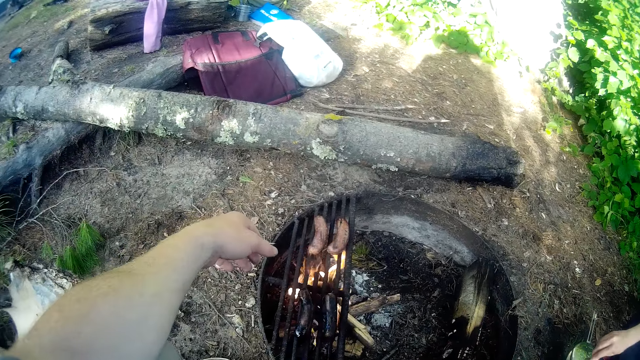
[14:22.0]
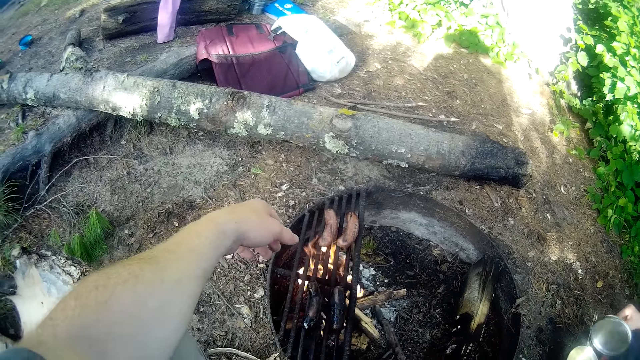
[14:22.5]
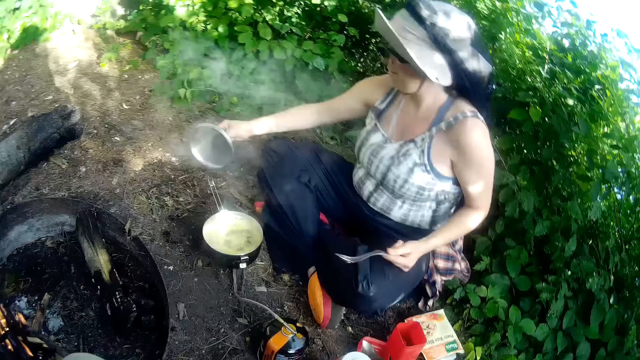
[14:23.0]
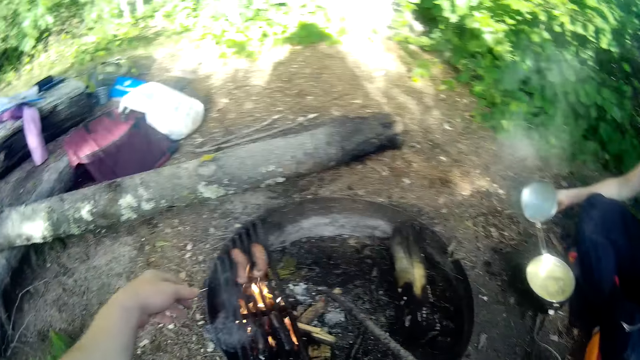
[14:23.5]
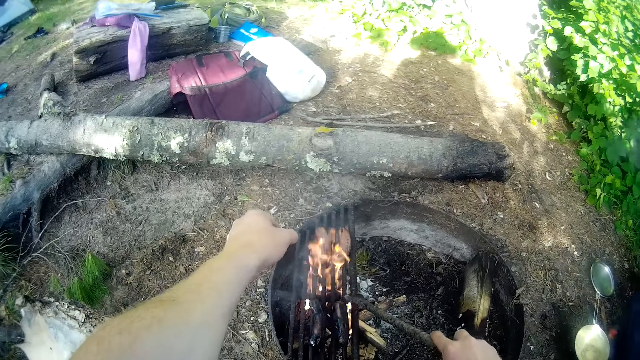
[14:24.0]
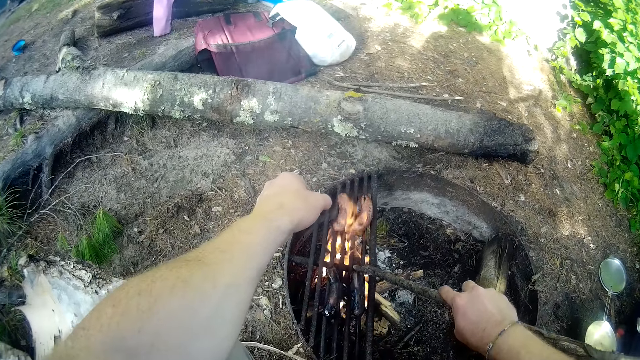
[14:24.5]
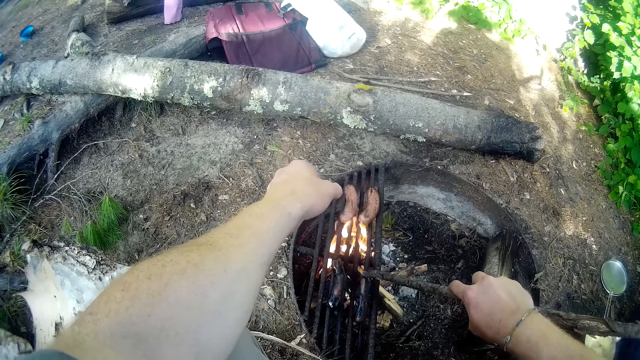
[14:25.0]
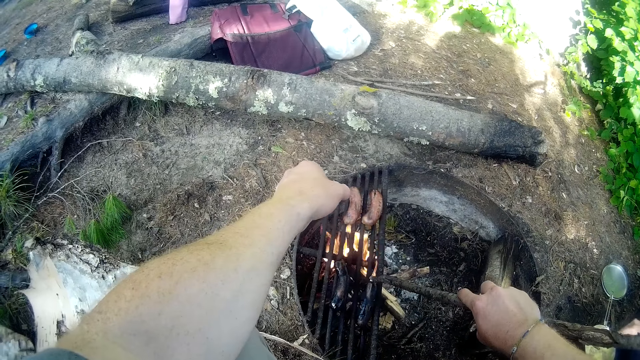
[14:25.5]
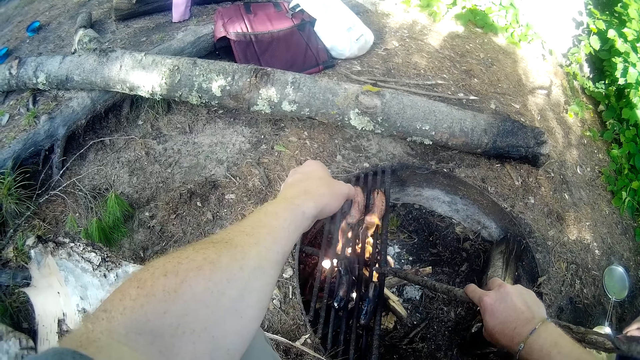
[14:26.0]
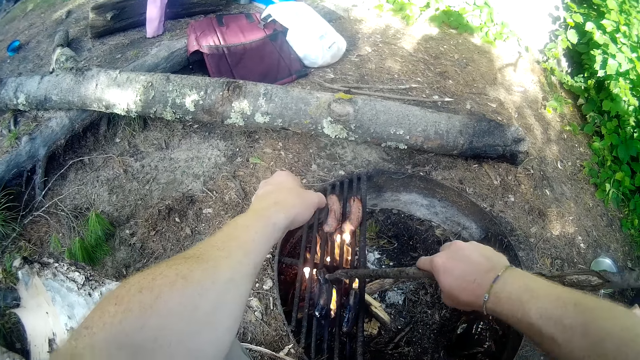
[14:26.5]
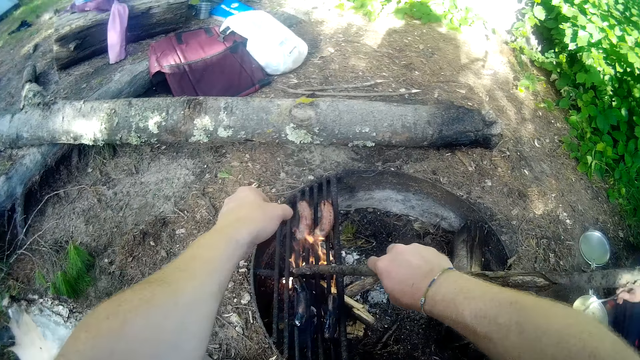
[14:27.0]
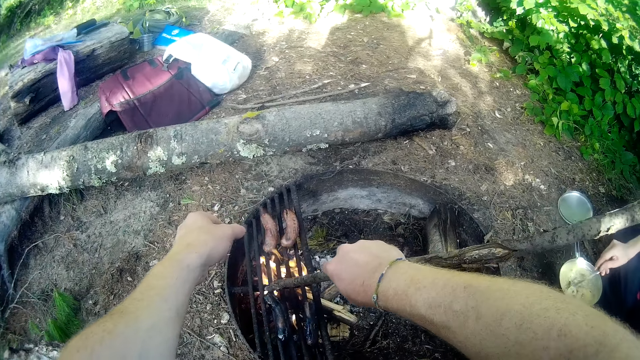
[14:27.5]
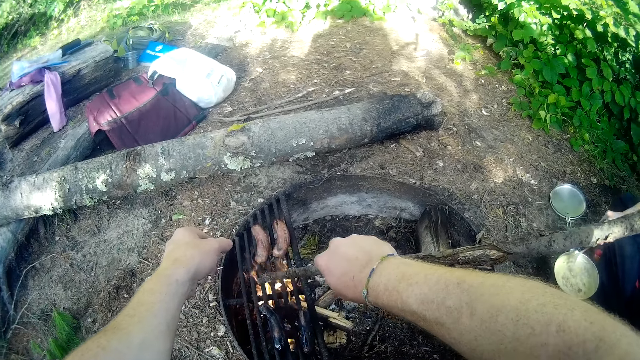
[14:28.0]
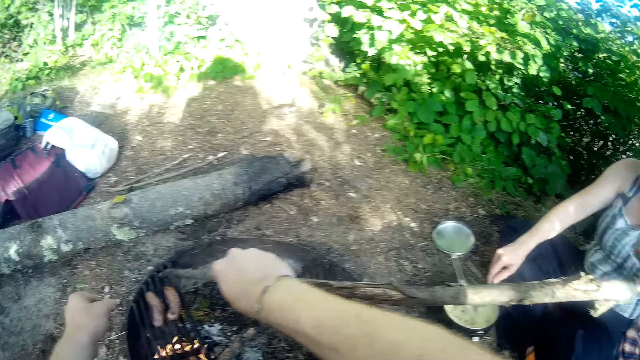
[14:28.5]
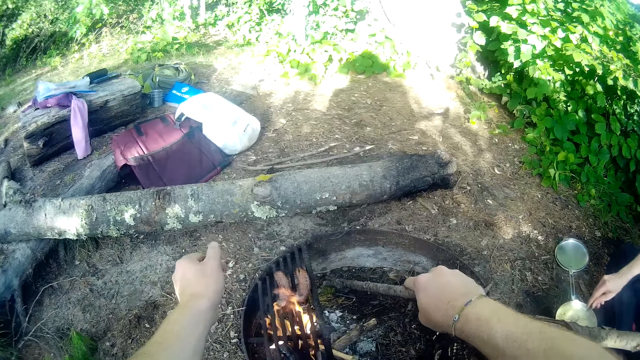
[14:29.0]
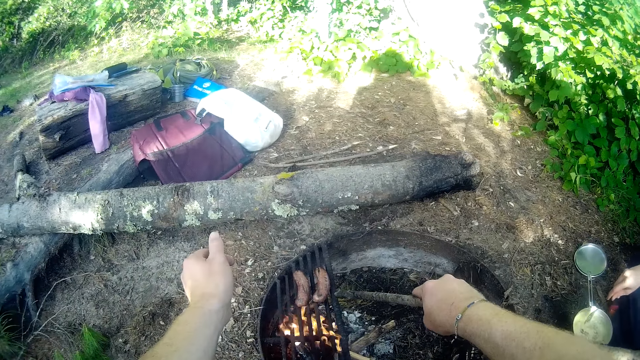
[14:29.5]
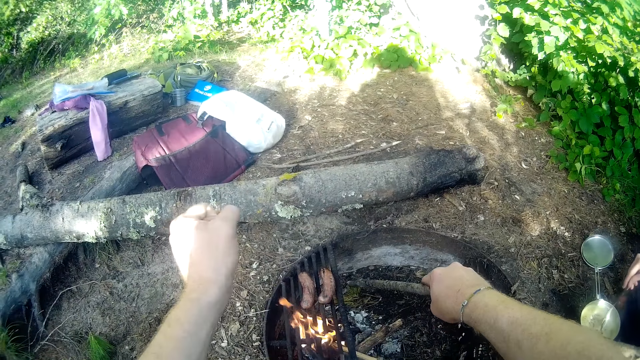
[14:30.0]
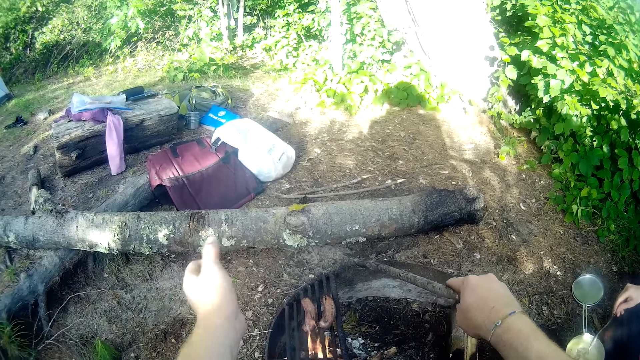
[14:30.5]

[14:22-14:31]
A woman removes the lid from the pot. The camera wearer looks at the woman. They move the first sausage on the fire with a stick. They move the second sausage on the fire with the stick. The woman stirs the food.

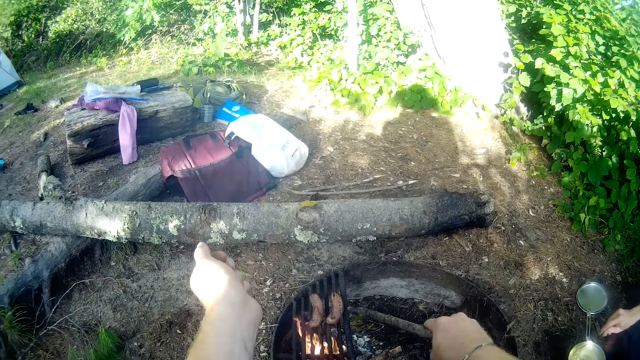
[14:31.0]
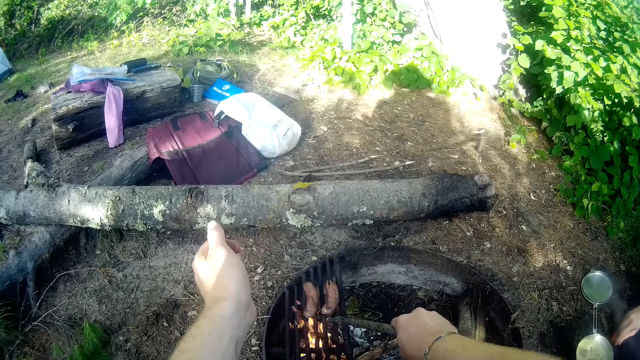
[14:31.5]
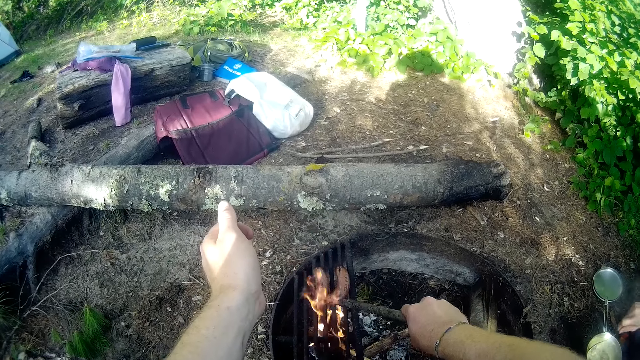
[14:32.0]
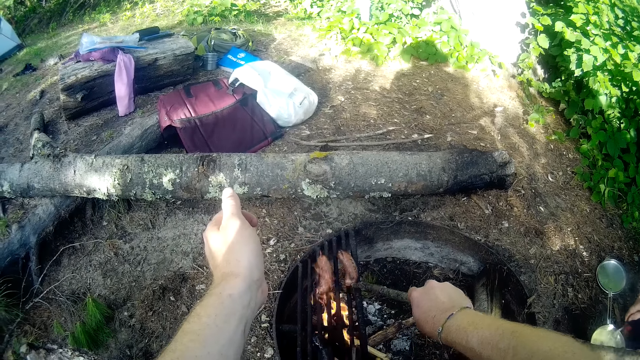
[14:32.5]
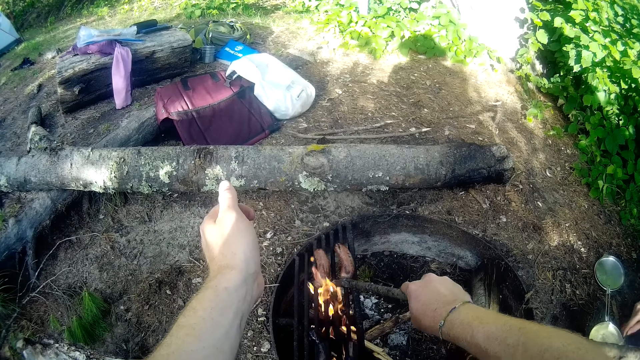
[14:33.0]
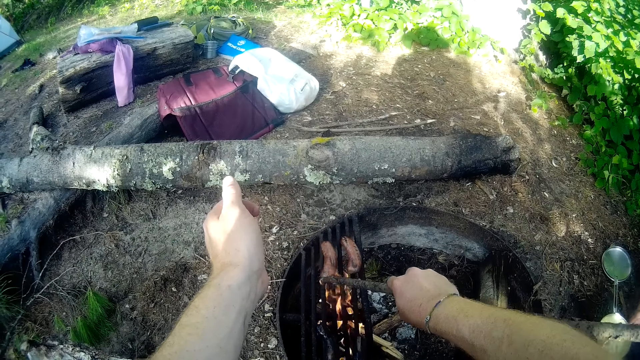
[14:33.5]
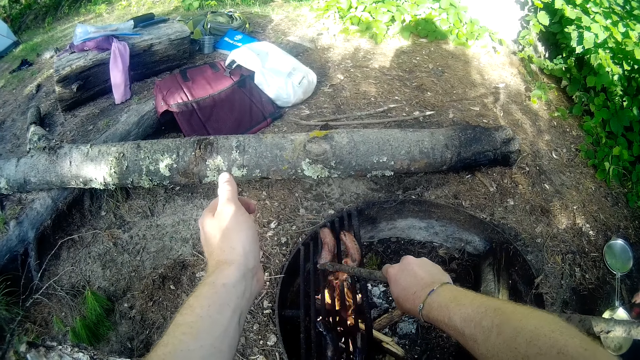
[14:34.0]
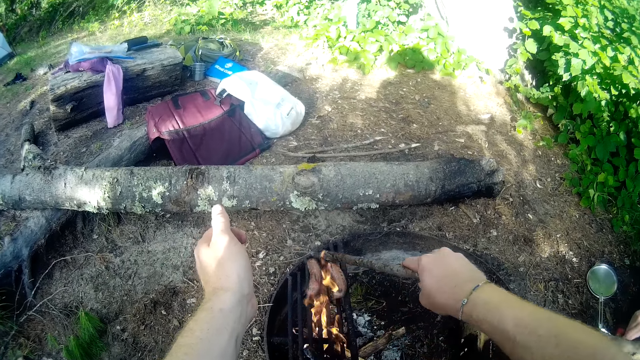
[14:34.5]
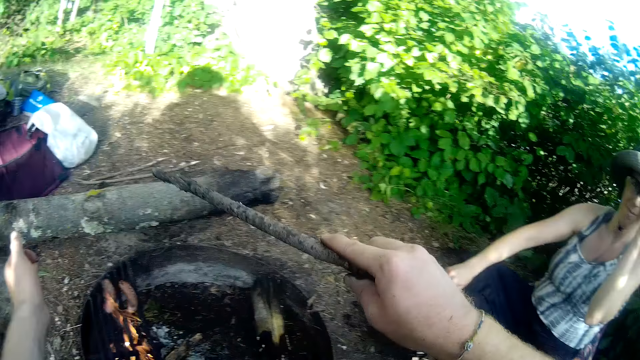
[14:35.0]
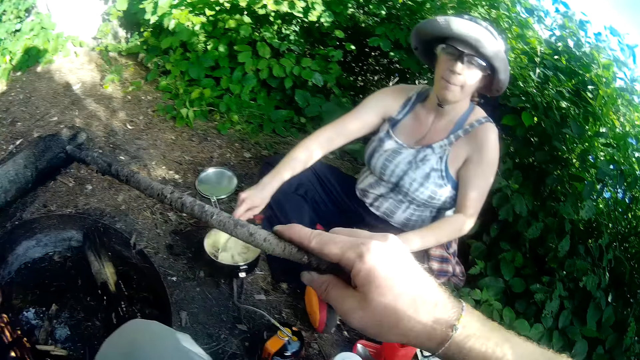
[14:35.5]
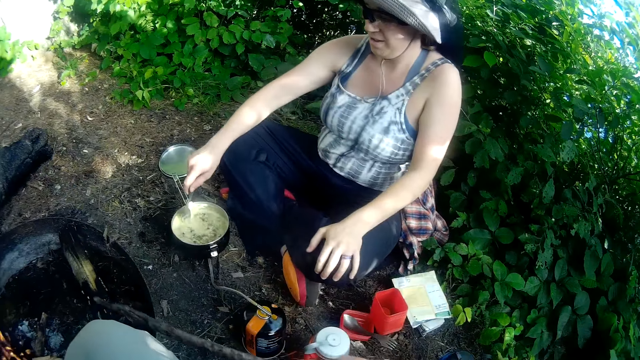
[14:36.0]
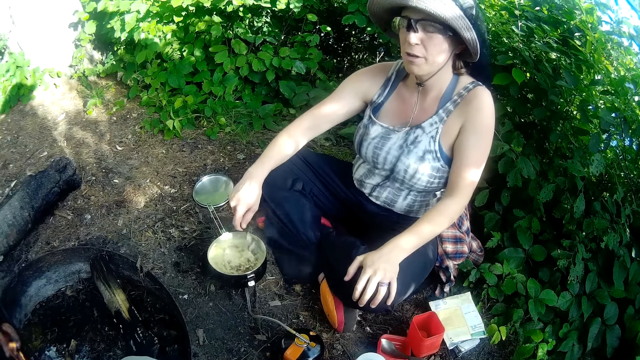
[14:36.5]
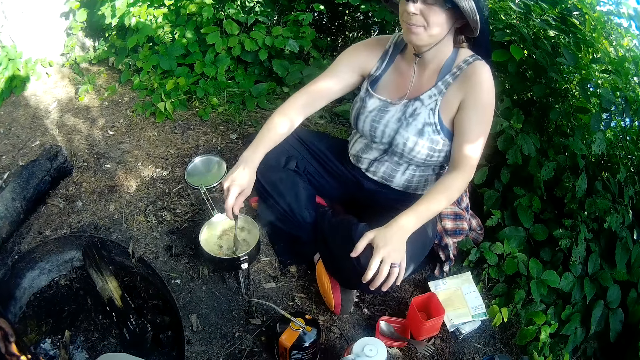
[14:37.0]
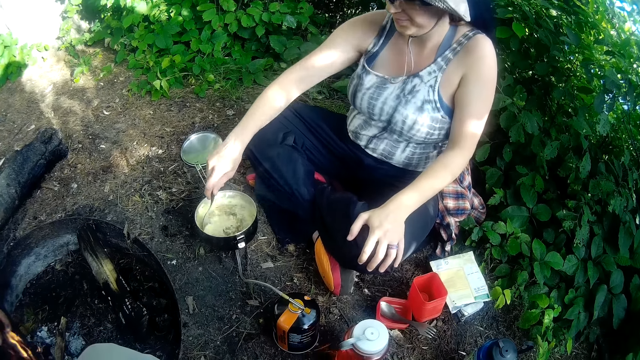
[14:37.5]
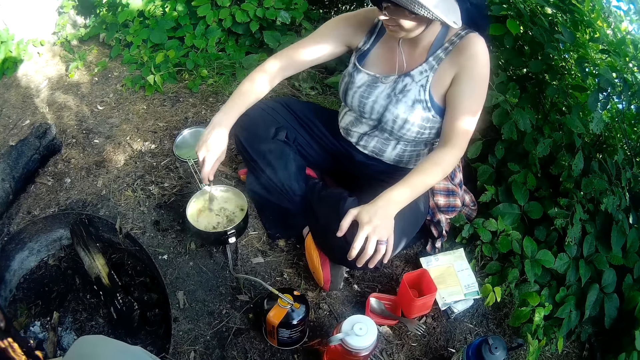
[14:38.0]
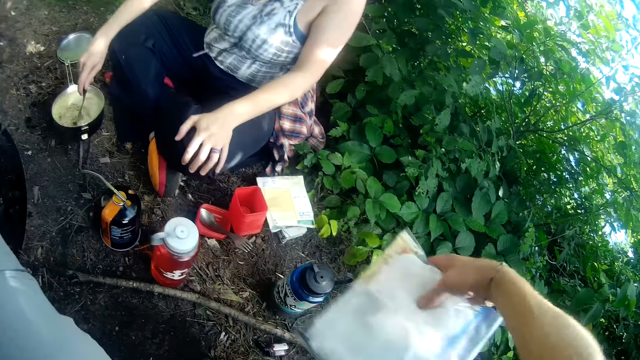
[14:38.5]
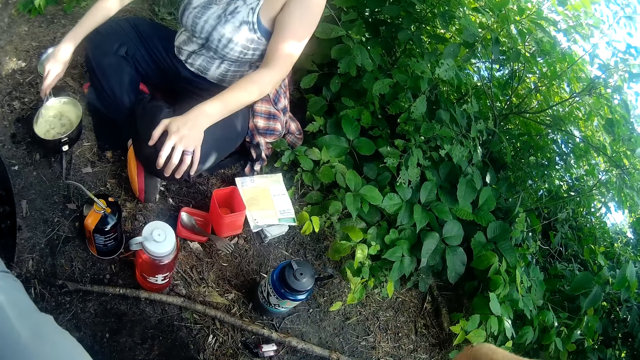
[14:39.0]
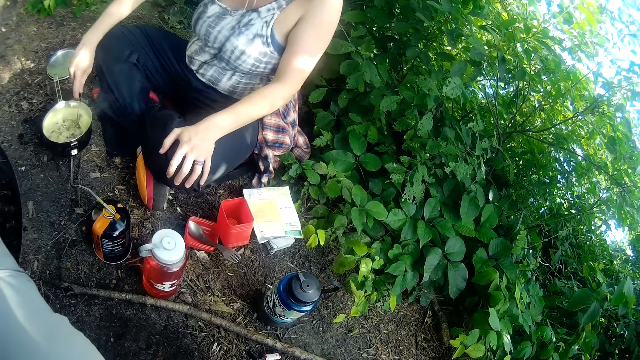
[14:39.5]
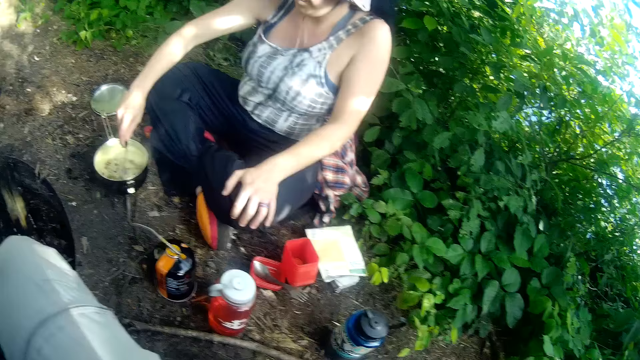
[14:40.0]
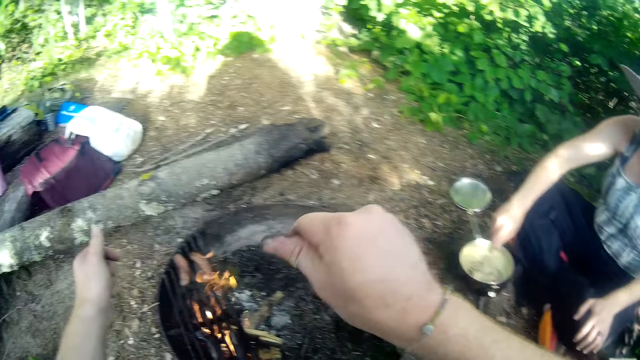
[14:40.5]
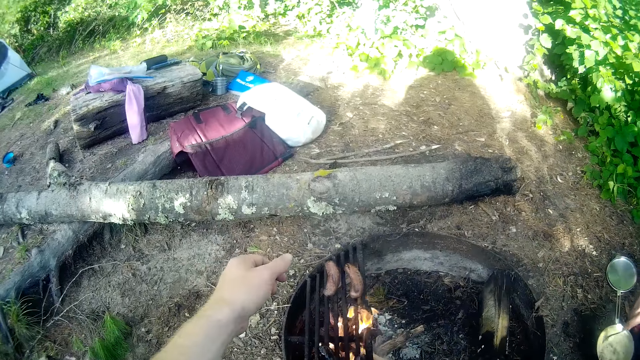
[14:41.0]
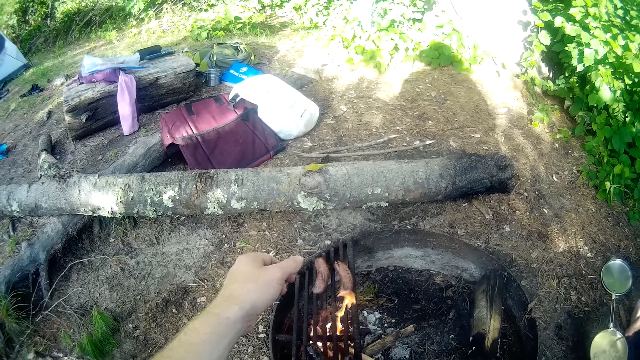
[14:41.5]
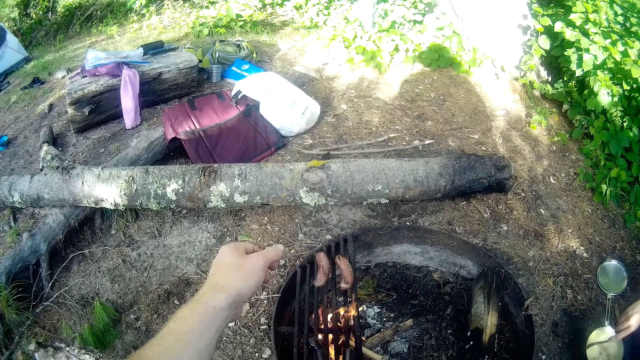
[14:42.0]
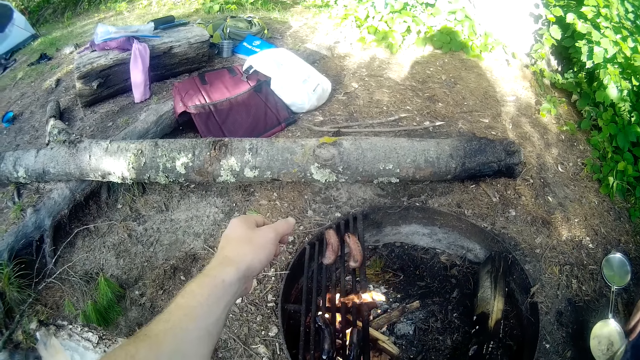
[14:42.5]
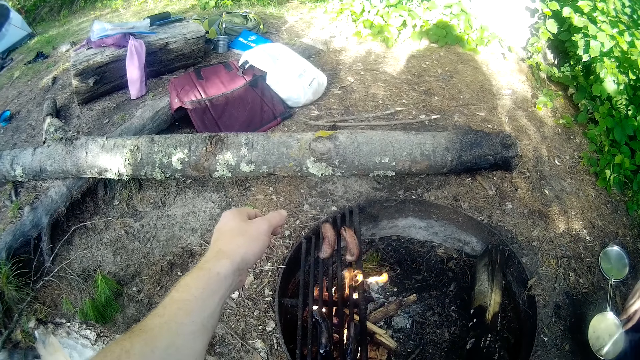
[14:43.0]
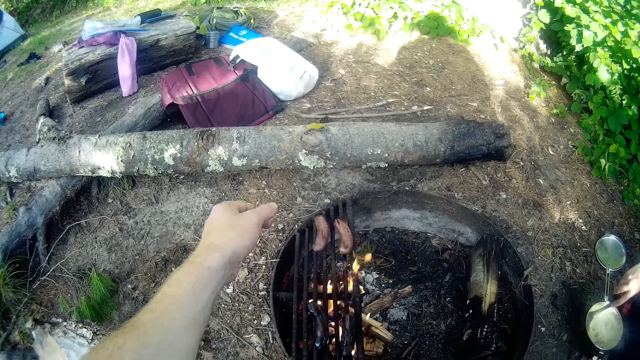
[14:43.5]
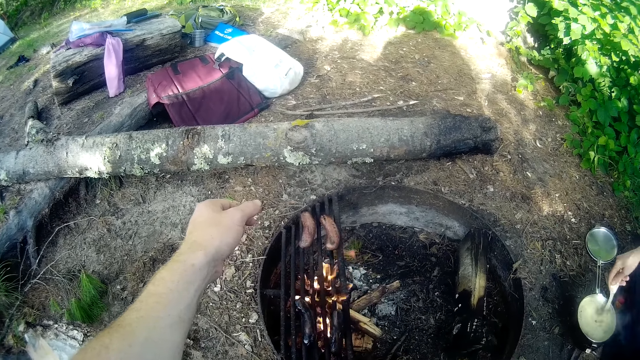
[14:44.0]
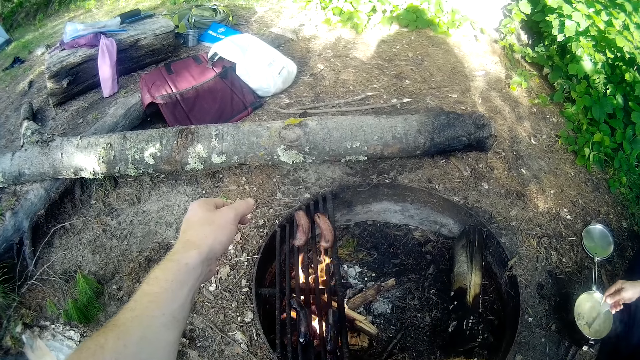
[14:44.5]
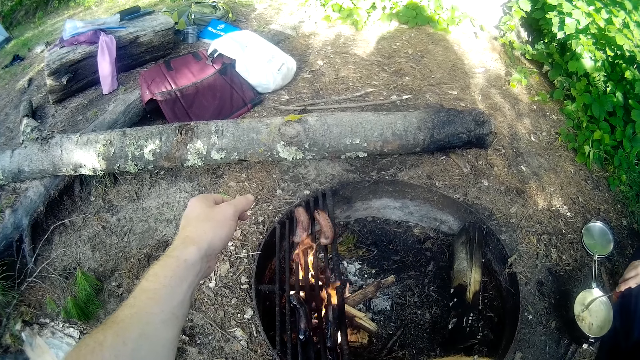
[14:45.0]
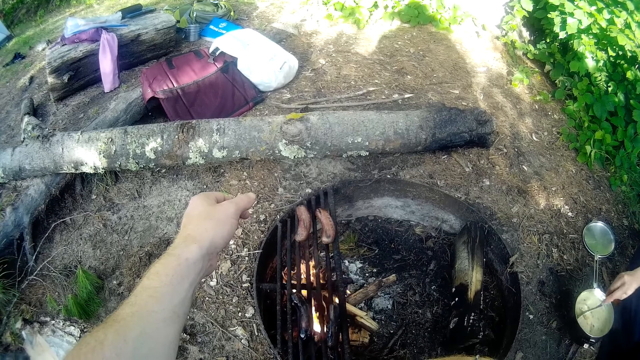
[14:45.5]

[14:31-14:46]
The camera wearer moves the third sausage on the fire with a stick. They move the fourth sausage on the fire with the stick. They talk to a woman. The woman turns a pot of food with a spoon. The woman talks to the camera wearer. The camera wearer places a packet behind him.
